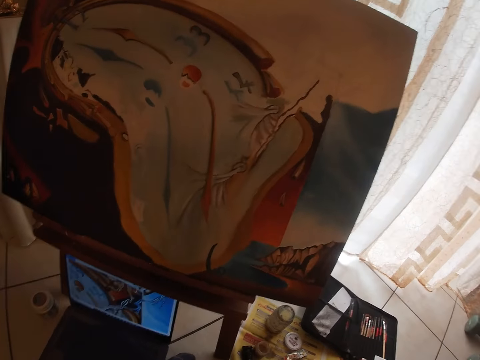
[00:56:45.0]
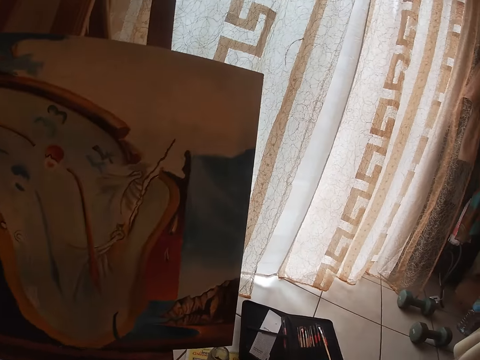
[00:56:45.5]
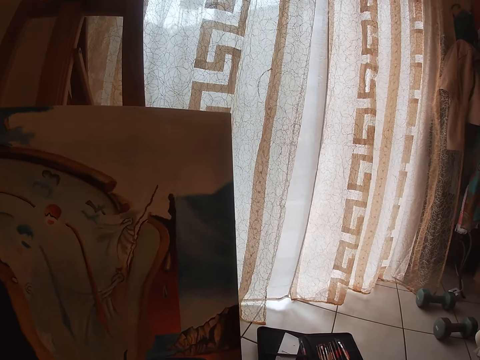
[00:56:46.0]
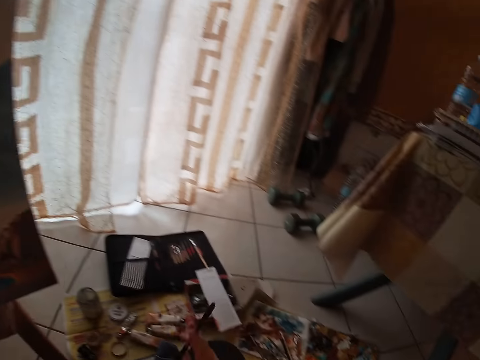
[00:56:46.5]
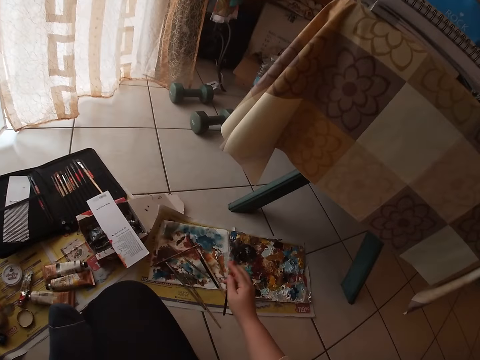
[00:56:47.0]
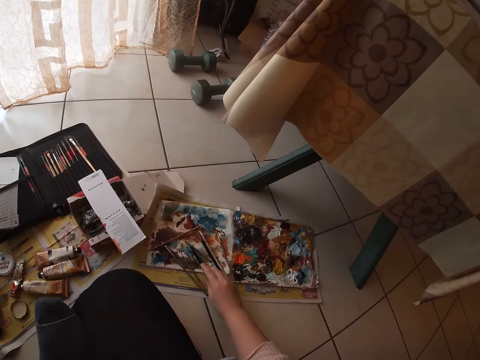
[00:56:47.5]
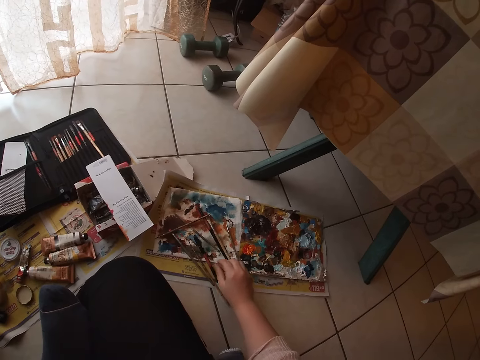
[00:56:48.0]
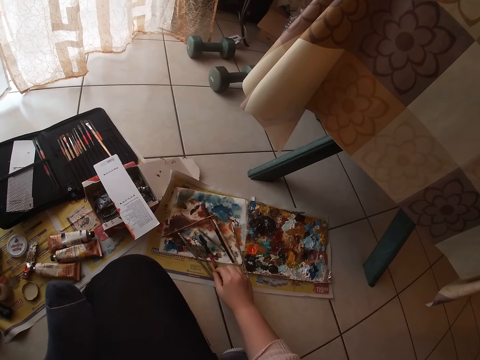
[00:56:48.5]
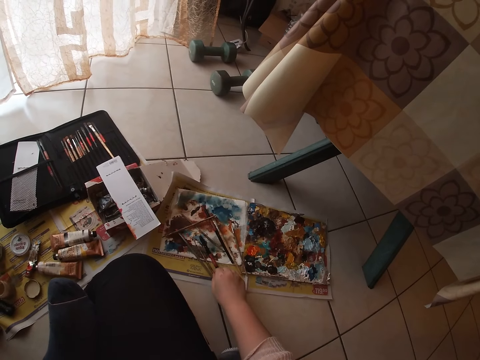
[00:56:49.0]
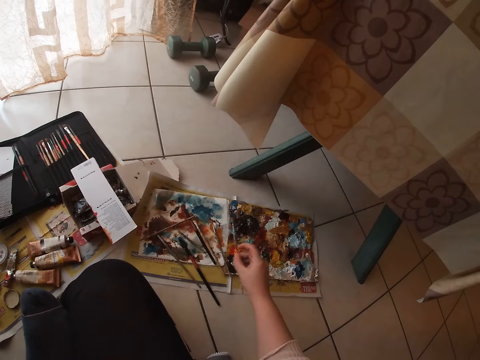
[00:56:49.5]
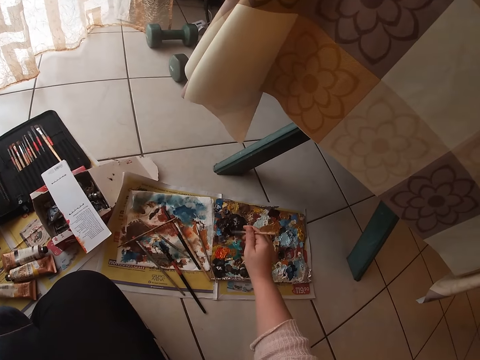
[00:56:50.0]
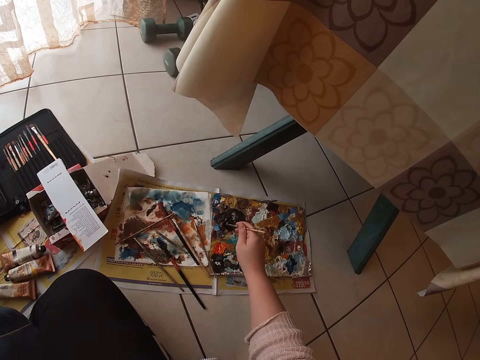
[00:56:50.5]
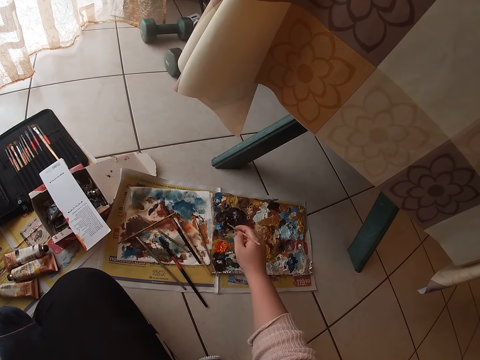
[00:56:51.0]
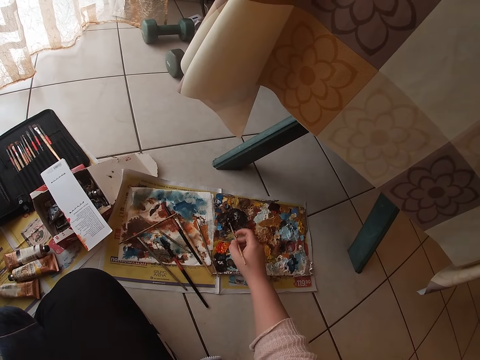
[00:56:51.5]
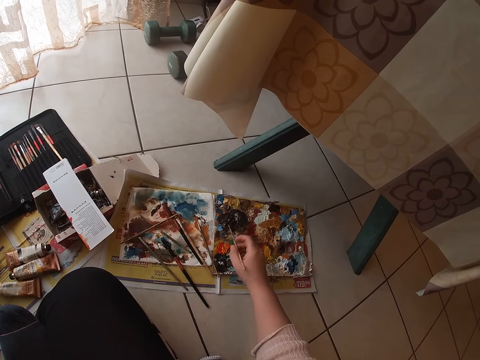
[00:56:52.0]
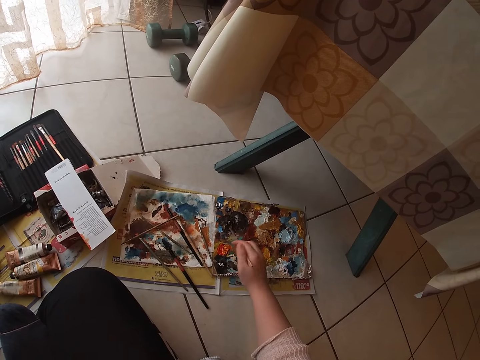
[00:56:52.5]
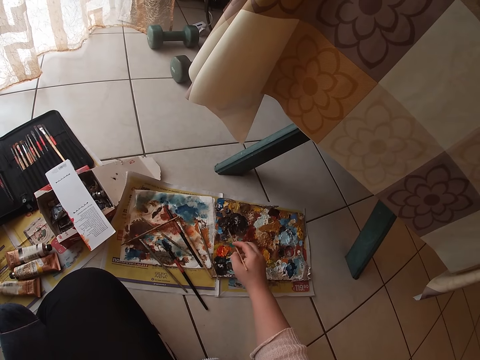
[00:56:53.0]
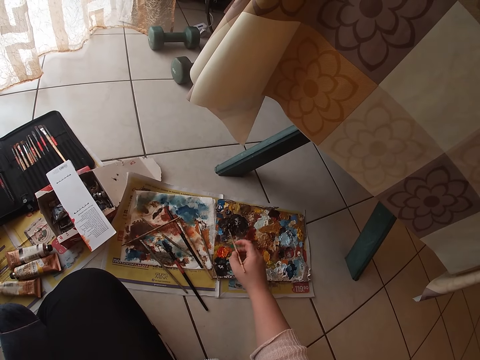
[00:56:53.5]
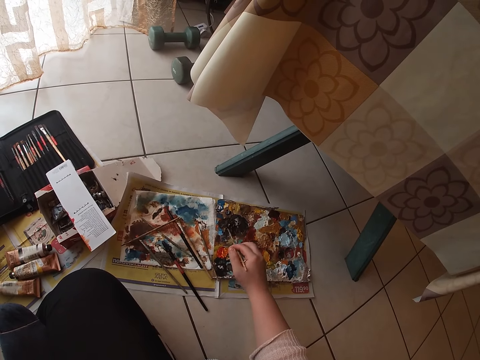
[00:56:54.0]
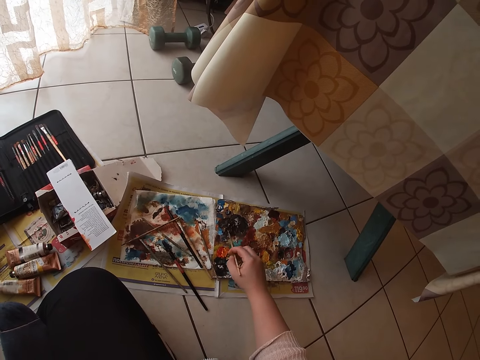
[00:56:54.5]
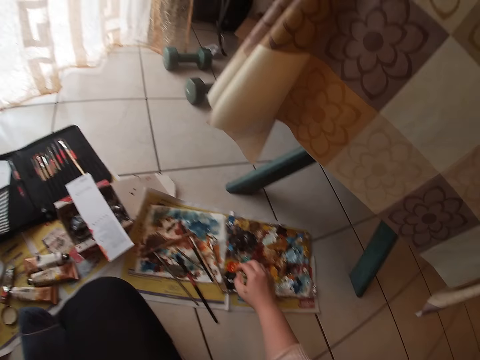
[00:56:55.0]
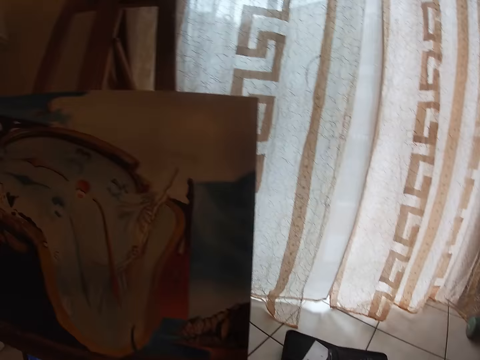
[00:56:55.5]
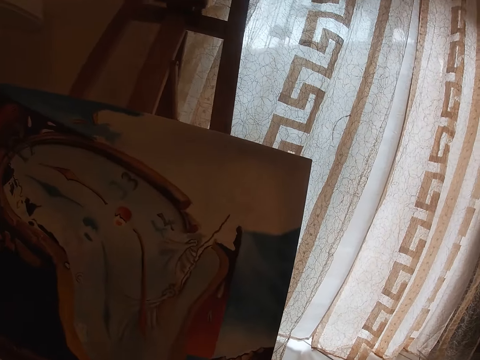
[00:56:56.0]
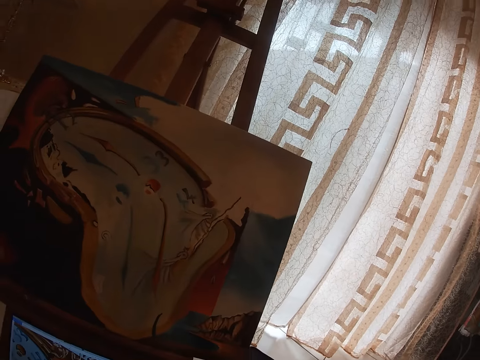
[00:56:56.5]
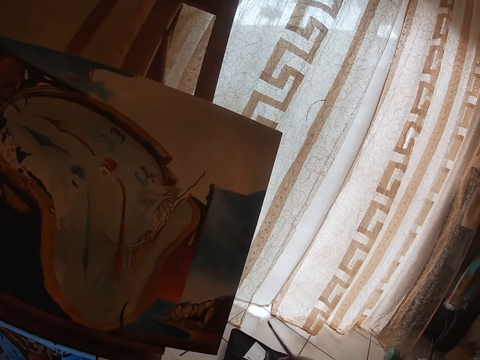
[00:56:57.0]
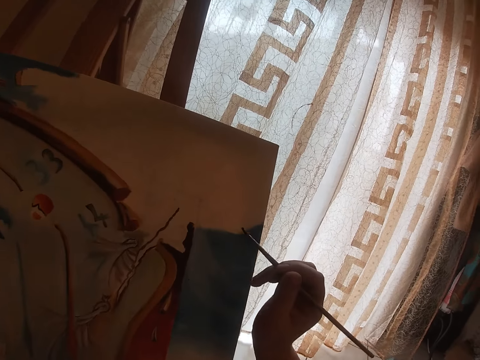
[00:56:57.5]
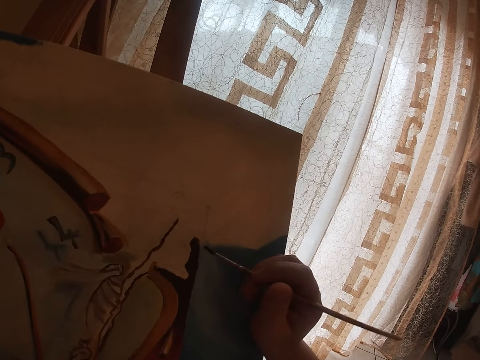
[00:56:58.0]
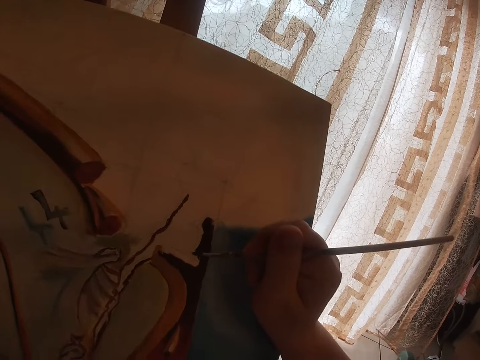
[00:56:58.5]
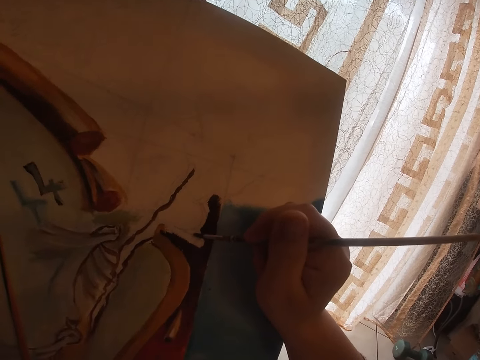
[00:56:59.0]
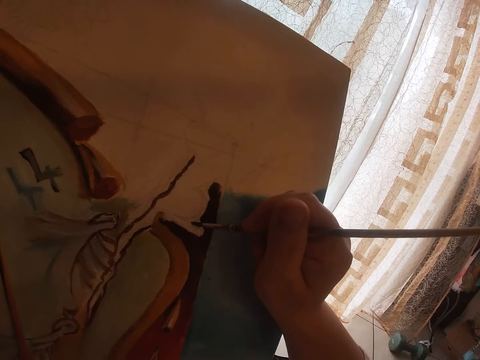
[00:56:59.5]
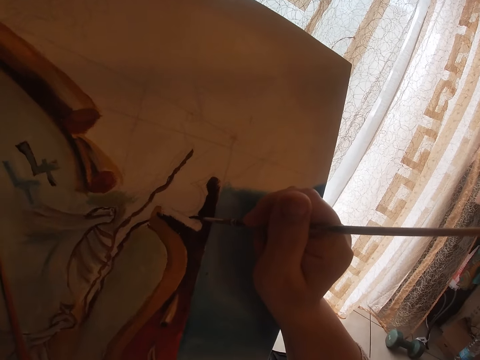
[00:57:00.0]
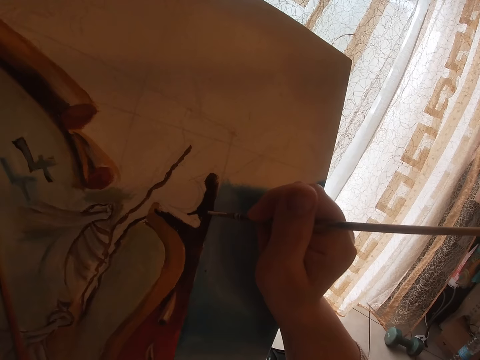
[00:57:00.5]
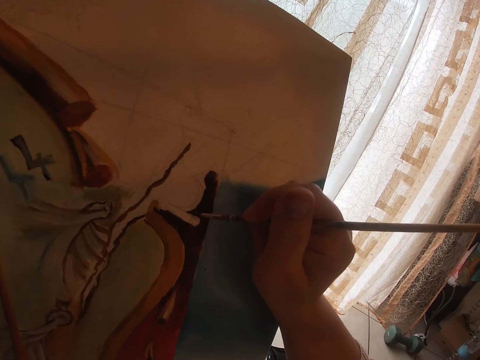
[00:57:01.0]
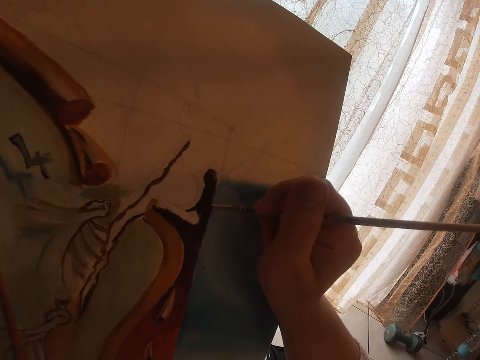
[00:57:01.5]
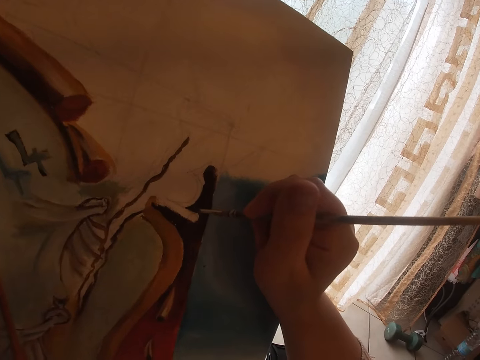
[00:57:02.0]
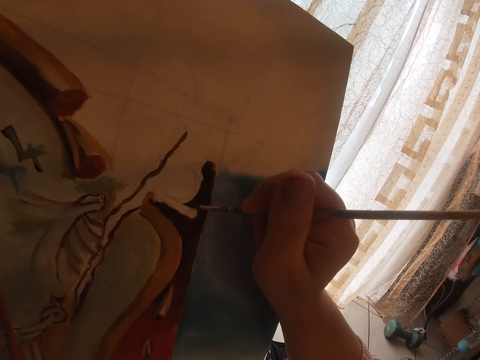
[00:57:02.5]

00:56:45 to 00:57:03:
The camera wearer drops the brush on the floor. He picks up a yellow brush with his right hand. He touches the paint on the palette paper with the yellow brush. He paints with the yellow brush in his right hand on the canvas.

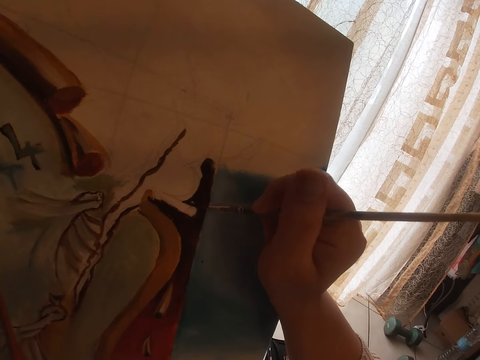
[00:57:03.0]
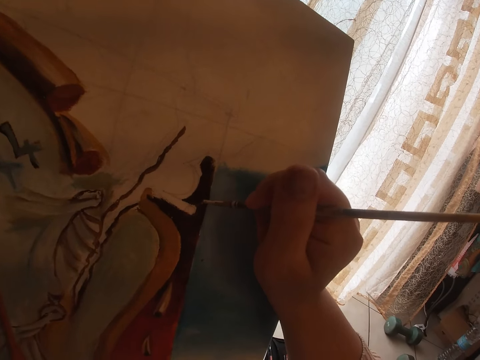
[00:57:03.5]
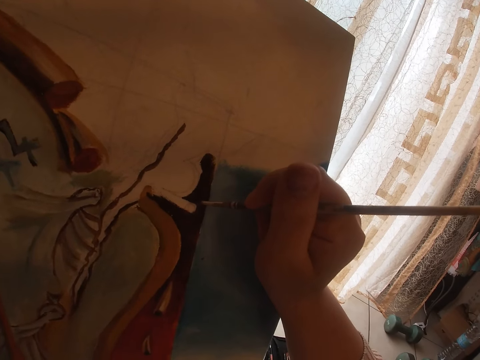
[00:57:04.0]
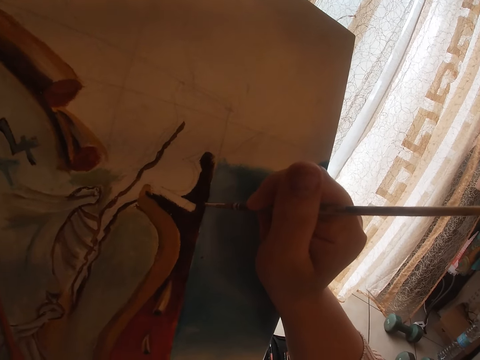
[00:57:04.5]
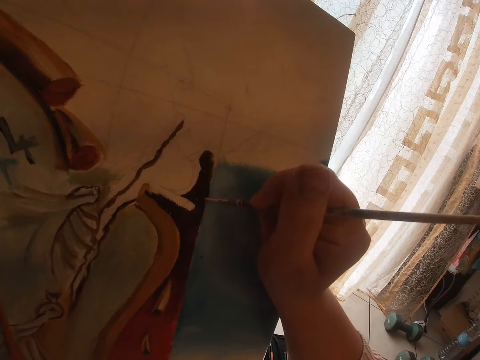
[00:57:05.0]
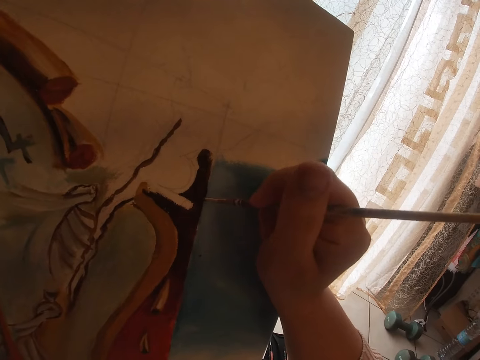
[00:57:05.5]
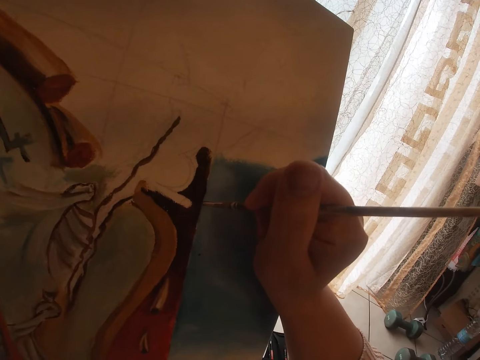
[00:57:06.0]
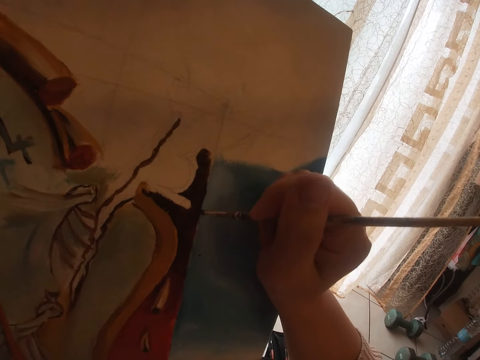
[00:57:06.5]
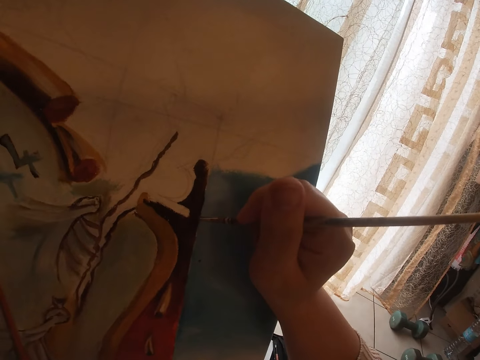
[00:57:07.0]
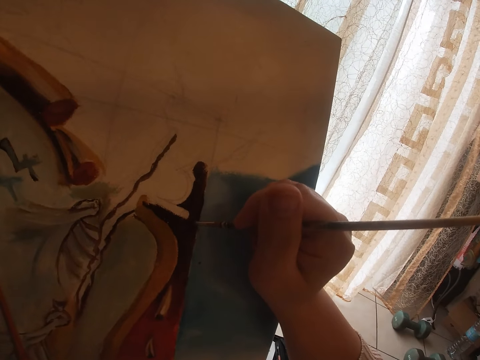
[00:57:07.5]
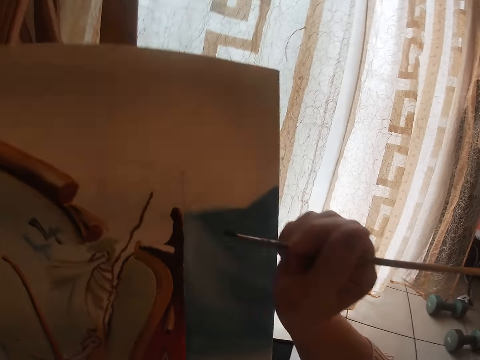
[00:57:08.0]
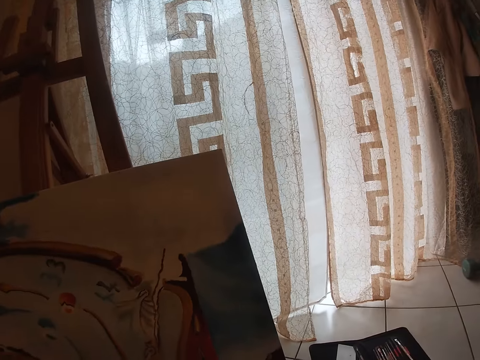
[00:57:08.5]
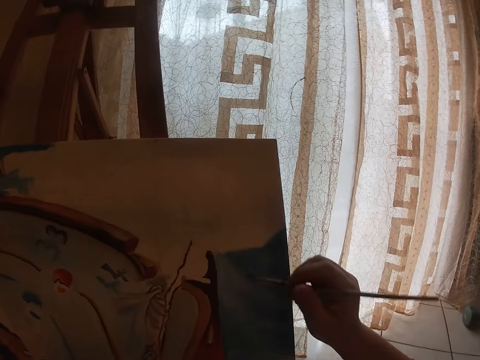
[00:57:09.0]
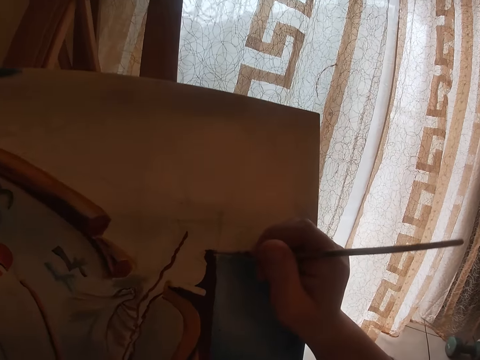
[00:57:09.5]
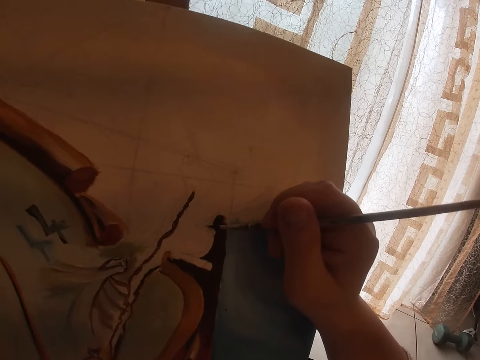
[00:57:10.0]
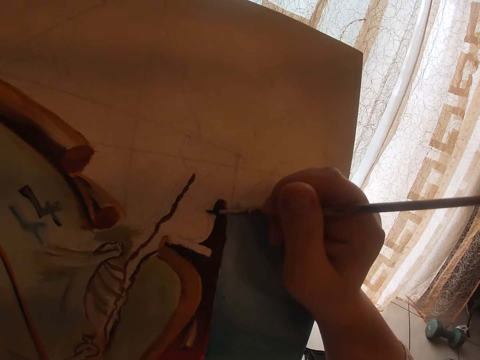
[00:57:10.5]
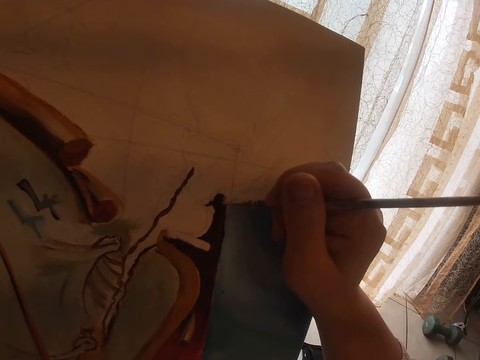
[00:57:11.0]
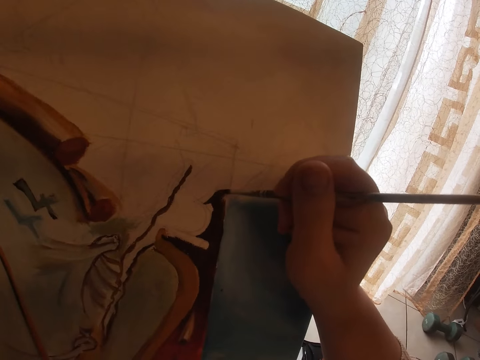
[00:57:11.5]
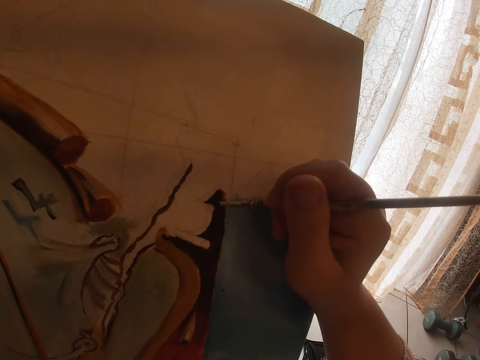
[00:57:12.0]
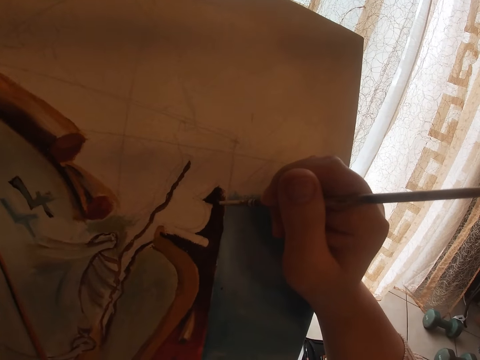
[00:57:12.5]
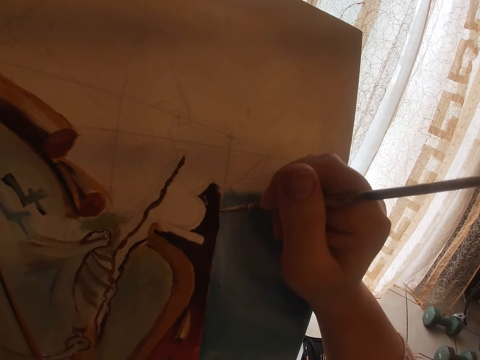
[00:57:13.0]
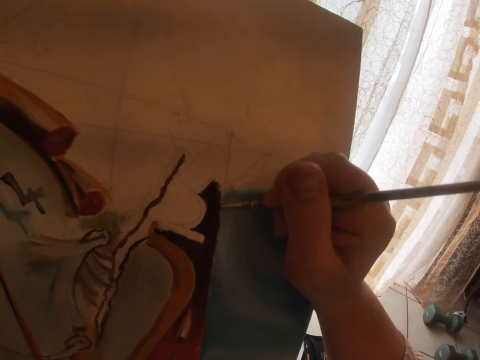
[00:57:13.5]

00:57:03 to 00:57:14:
The camera wearer removes the yellow brush from the painting. He paints with the yellow brush in his right hand on the canvas.
